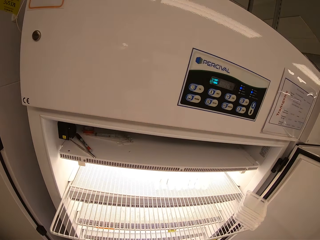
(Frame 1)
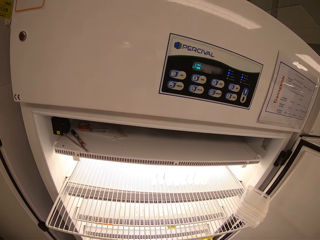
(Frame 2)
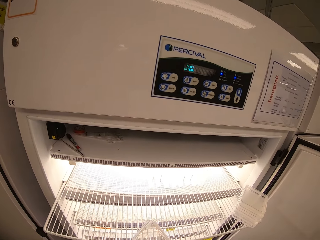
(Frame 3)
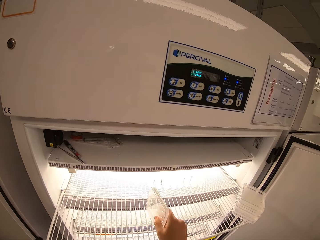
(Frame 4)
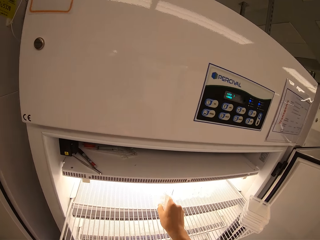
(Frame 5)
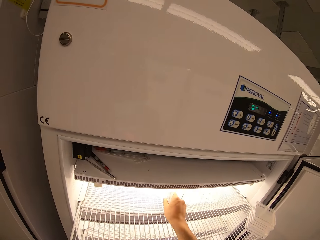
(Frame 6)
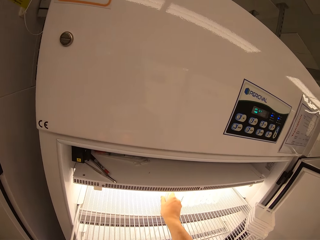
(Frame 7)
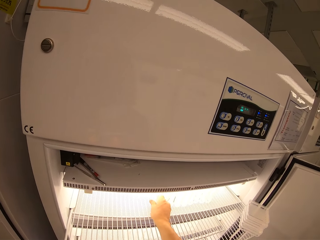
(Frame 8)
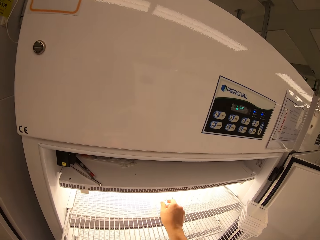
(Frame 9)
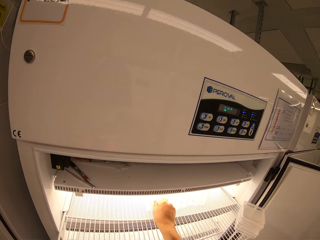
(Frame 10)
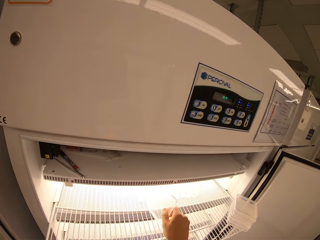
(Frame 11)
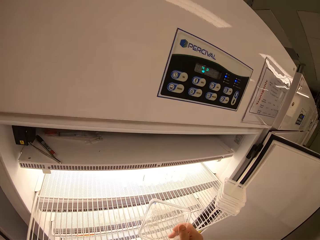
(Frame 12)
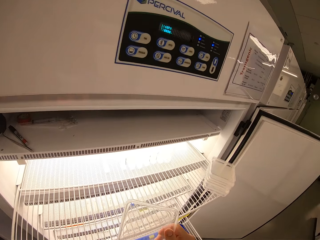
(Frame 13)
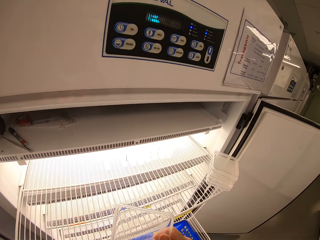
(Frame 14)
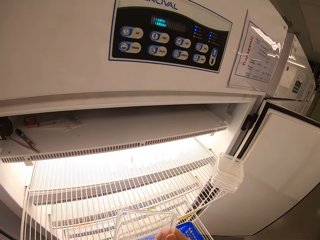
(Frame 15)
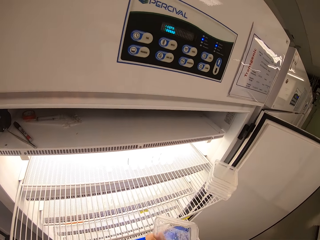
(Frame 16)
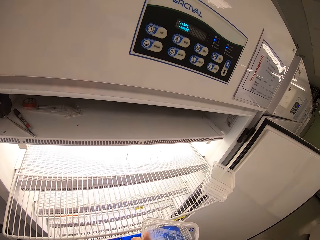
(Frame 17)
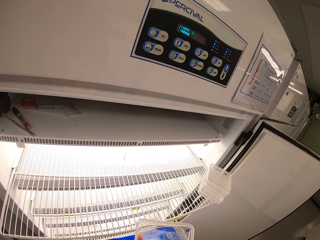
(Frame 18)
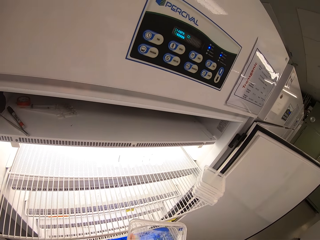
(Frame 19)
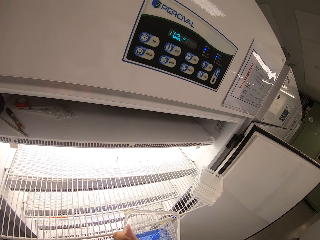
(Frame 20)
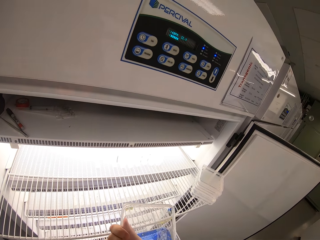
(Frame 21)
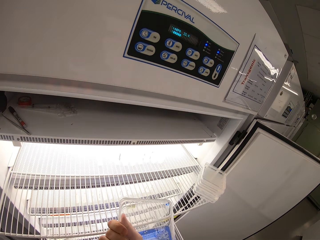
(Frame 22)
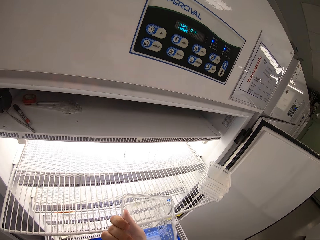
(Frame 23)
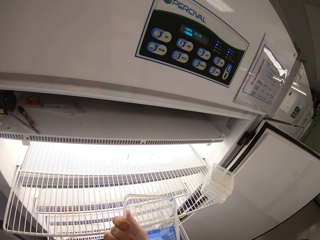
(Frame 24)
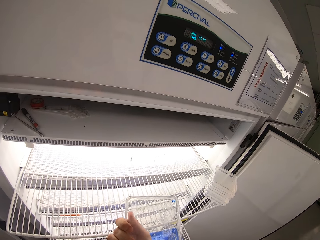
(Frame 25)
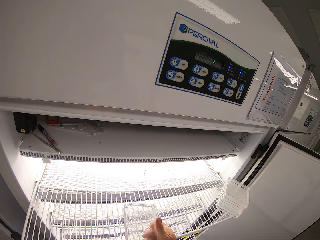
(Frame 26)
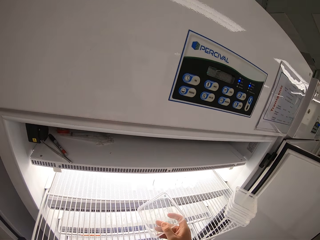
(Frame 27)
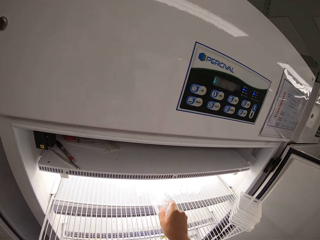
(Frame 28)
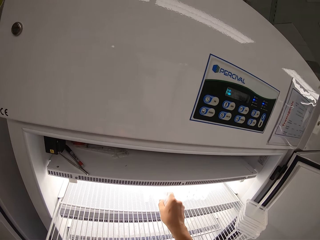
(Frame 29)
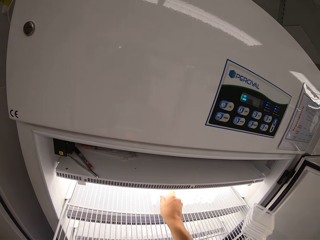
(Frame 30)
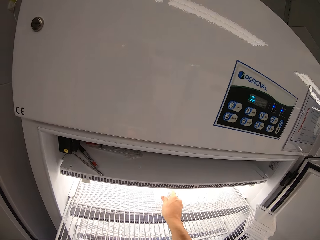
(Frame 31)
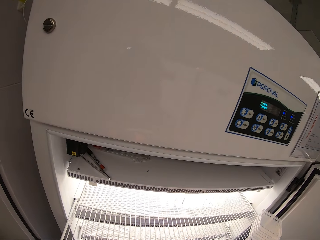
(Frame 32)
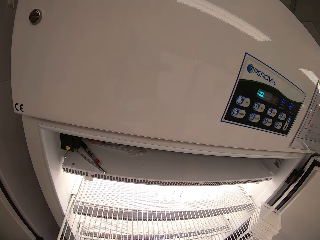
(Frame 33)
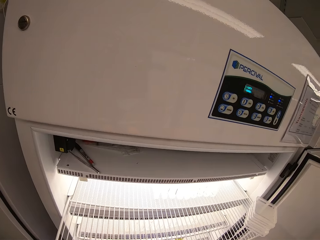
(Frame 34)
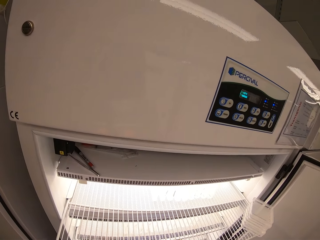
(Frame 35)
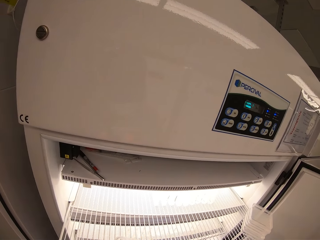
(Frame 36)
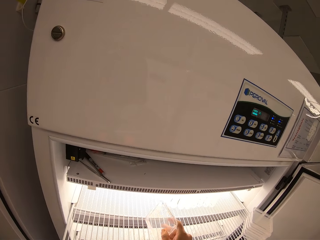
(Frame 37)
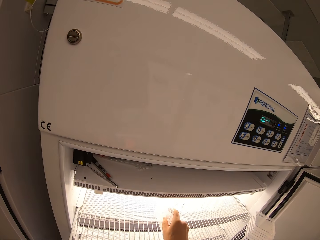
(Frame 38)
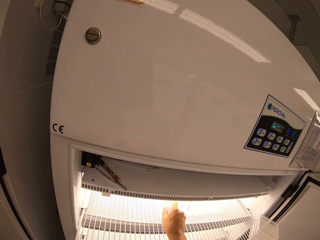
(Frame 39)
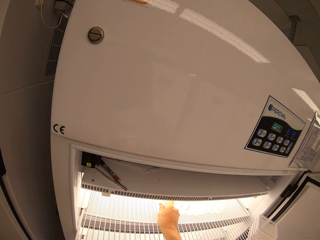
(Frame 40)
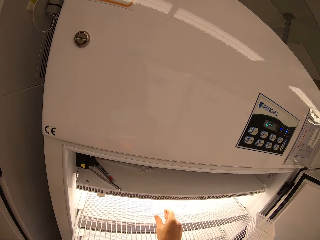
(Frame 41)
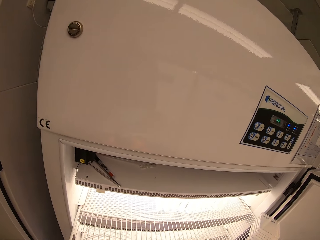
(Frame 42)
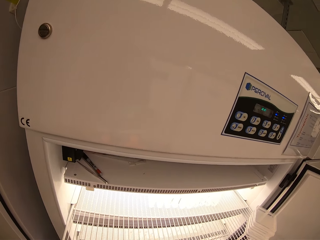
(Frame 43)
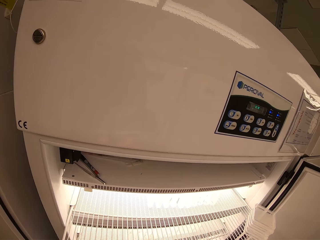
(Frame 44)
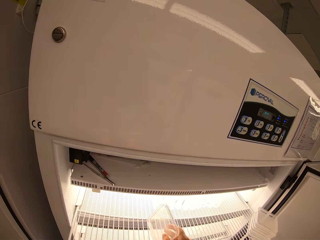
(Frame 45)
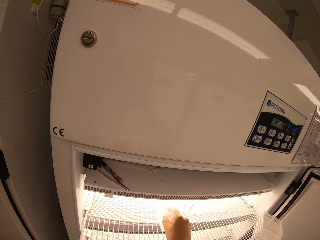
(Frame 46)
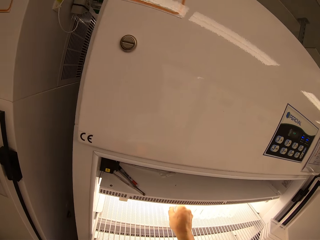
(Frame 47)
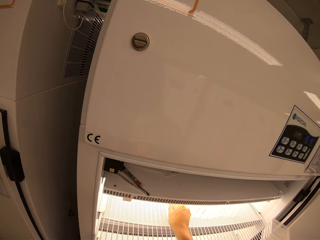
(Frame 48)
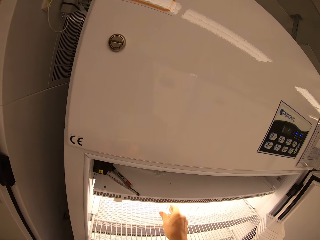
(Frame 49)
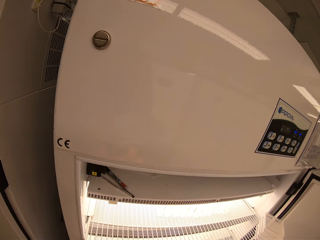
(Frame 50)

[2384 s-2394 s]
The camera wearer removes something from a fridge. They stare at something. They arrange something in the fridge.

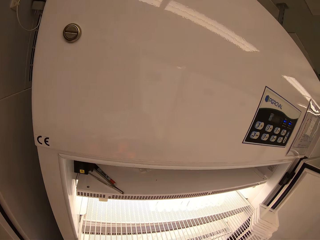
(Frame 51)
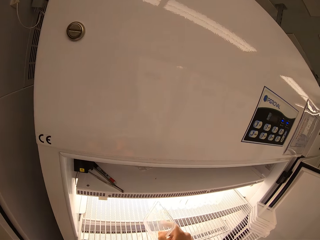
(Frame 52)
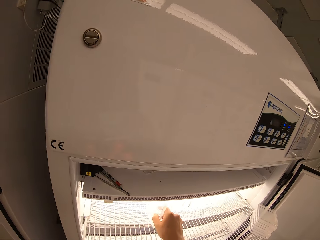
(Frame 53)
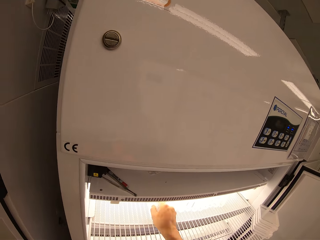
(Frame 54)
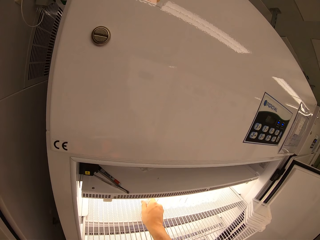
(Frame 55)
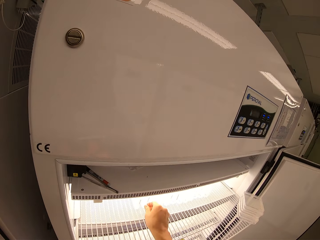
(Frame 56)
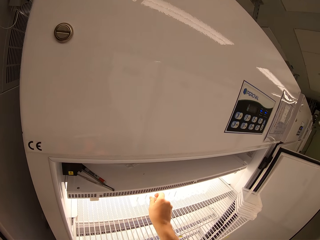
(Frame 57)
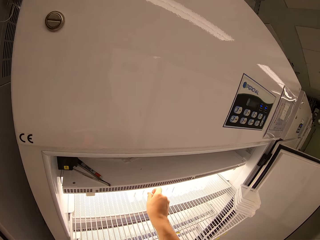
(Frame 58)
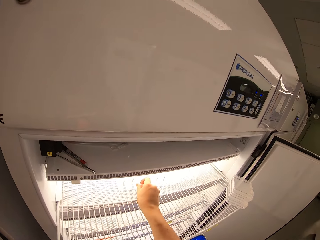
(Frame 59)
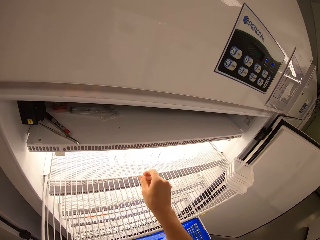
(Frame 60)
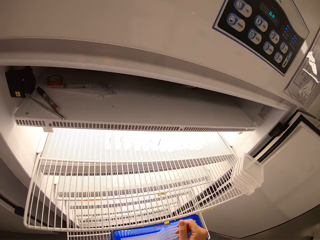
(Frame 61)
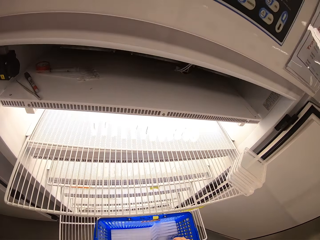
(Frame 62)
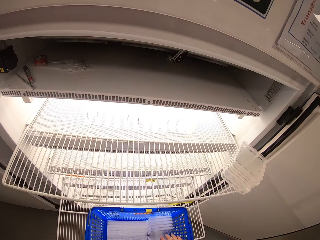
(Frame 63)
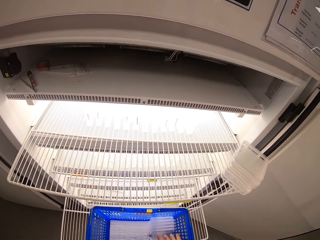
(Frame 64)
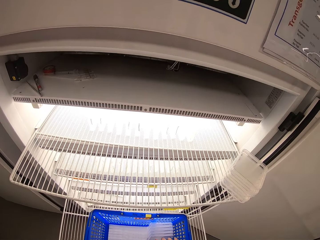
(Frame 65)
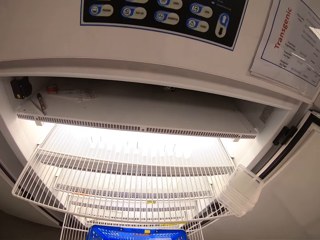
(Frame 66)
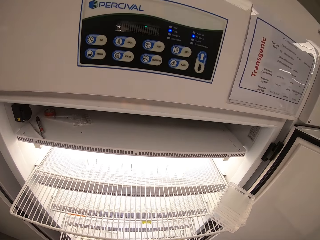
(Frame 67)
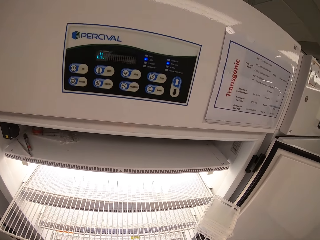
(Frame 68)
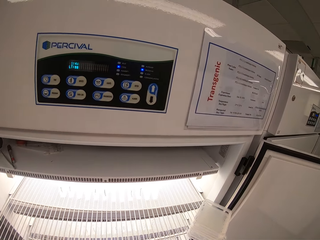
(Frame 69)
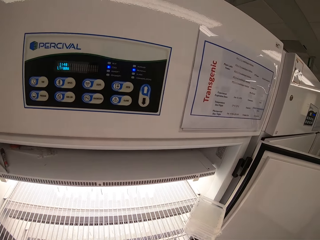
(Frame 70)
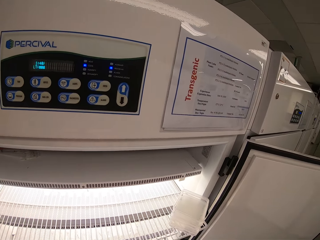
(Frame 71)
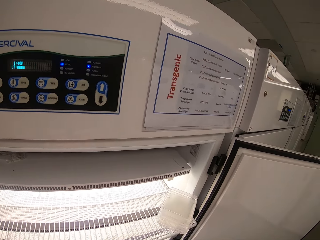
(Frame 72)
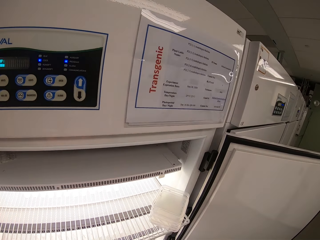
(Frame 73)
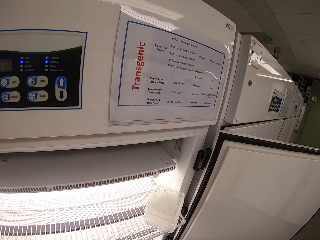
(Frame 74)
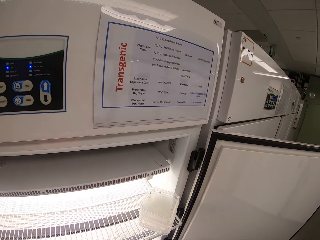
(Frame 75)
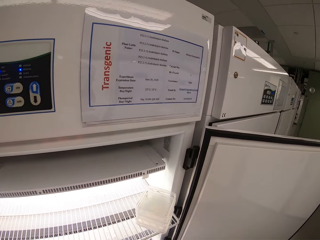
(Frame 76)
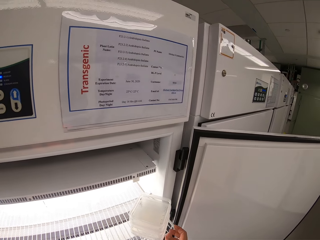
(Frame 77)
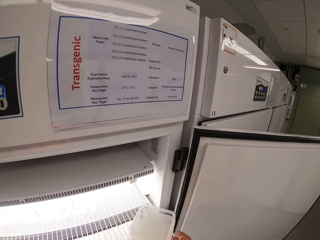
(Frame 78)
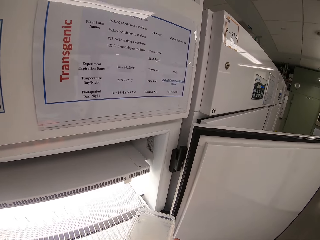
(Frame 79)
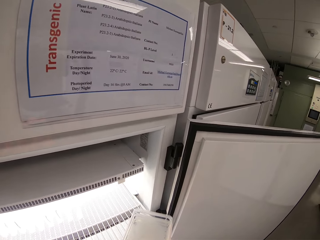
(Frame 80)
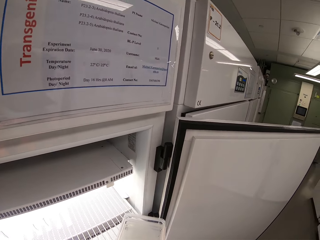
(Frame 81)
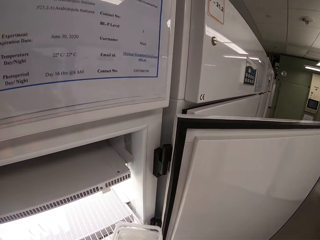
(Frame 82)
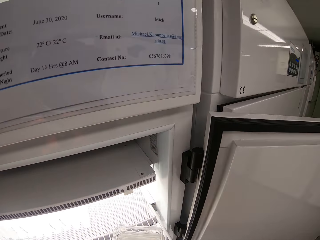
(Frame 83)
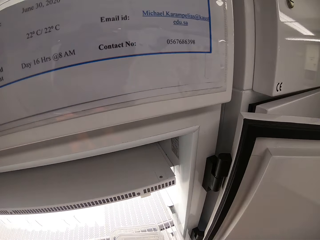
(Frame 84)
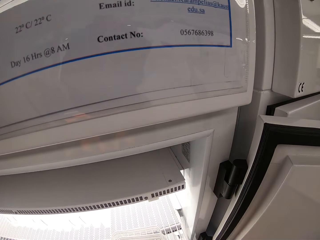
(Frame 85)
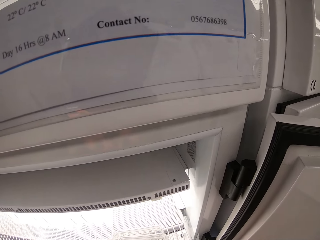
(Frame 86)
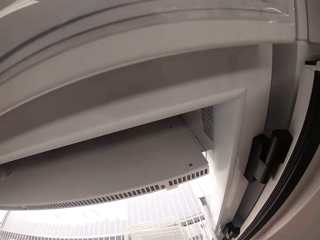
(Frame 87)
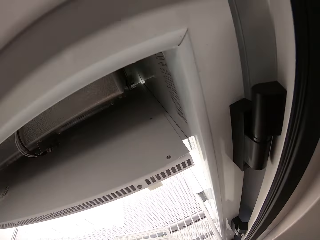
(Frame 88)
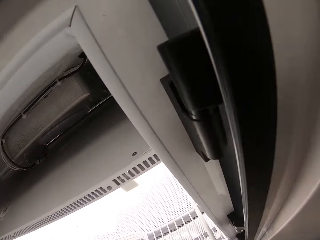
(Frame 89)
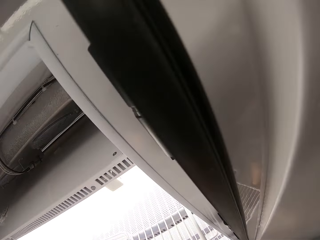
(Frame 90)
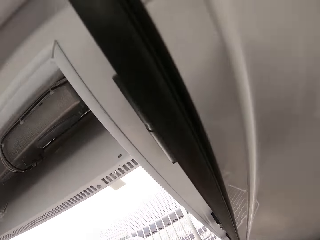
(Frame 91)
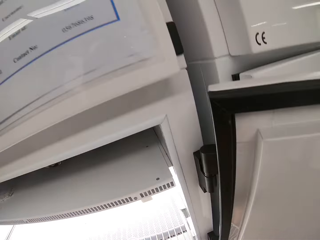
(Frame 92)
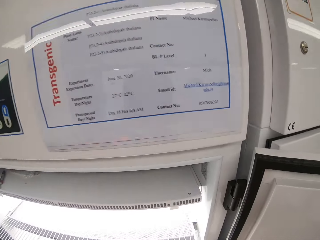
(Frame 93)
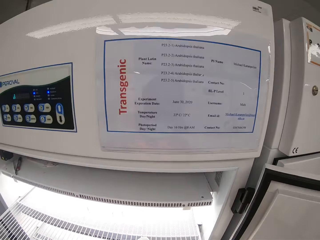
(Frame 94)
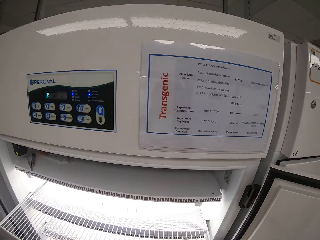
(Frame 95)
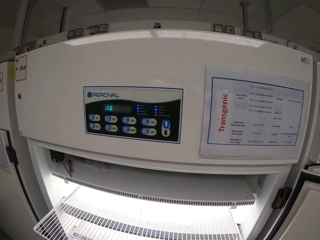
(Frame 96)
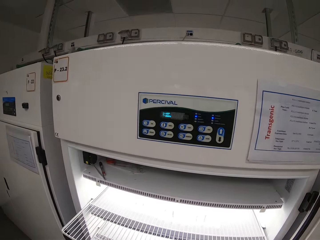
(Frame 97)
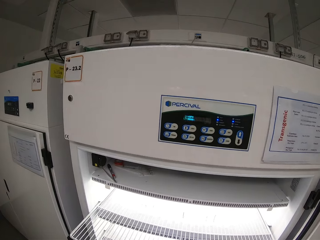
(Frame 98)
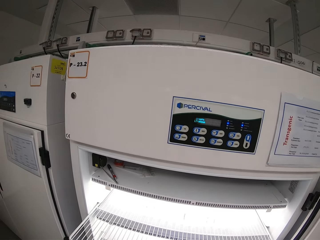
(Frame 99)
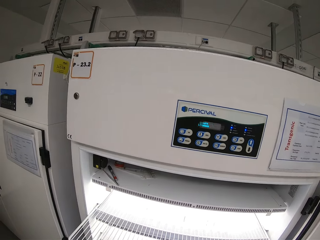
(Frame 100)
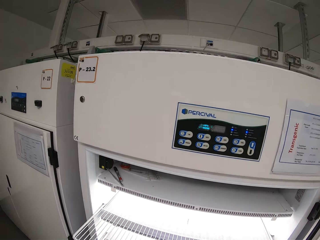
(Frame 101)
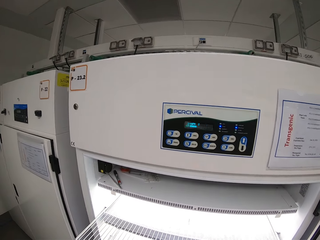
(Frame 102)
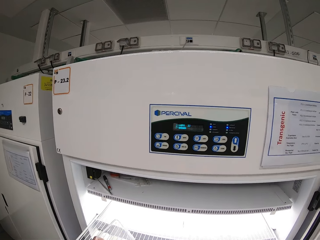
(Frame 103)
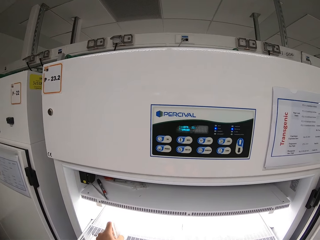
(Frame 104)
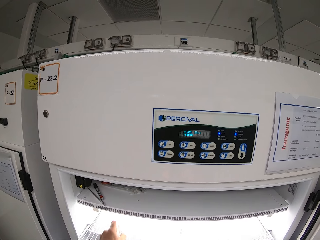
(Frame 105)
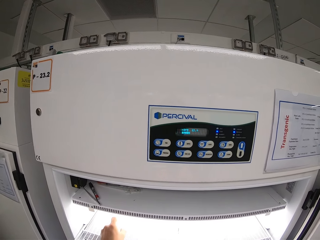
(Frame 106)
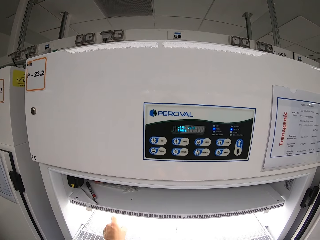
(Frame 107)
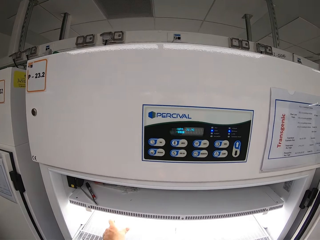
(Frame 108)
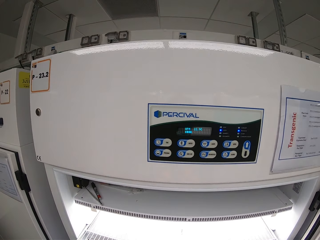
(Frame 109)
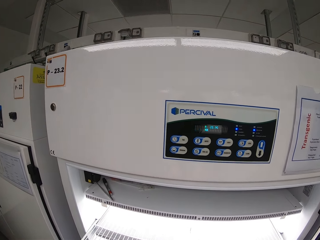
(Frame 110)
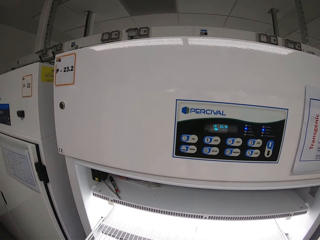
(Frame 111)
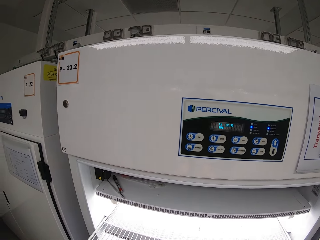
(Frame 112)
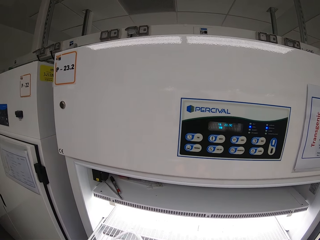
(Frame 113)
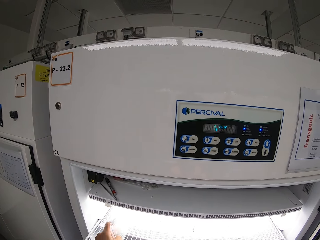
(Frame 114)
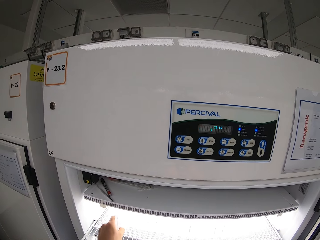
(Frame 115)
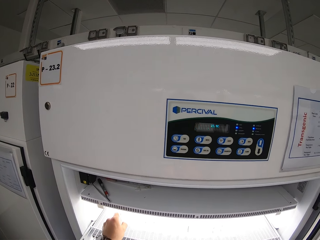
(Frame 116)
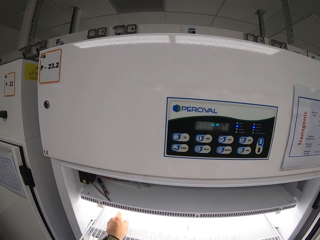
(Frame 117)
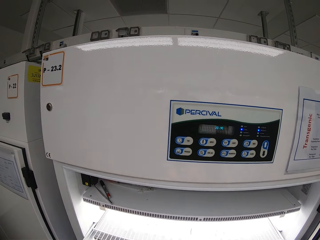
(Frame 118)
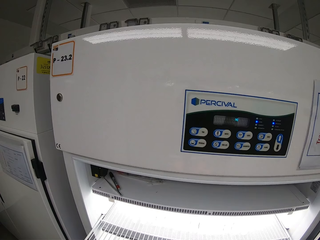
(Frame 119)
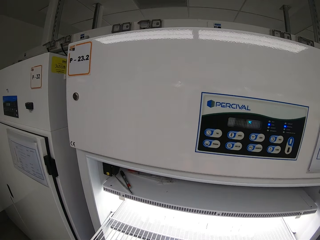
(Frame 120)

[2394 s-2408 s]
The camera wearer pushes in the upper of the scientific tissue culture chamber with his right hand. He pulls out the upper layer of the scientific tissue culture chamber with his right hand. He looks around. He inserts cell culture slides in the inner layer of the upper sliding shelf of the scientific tissue culture chamber with his left hand. He arranges something in a fridge.
